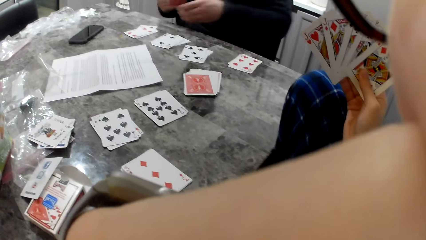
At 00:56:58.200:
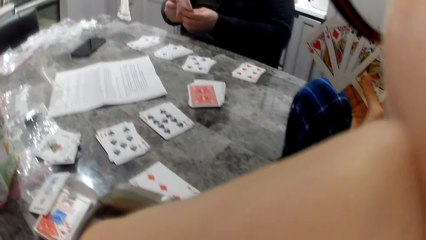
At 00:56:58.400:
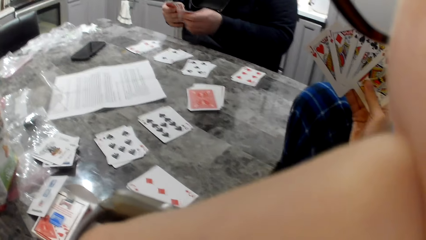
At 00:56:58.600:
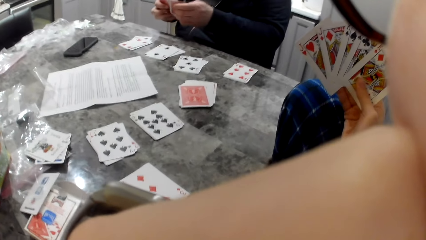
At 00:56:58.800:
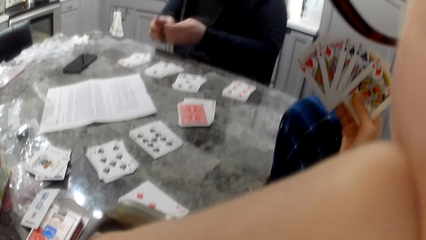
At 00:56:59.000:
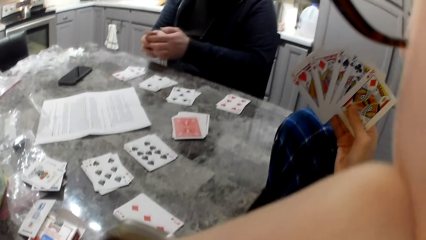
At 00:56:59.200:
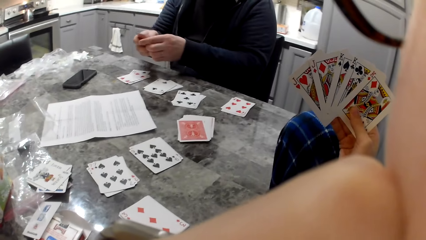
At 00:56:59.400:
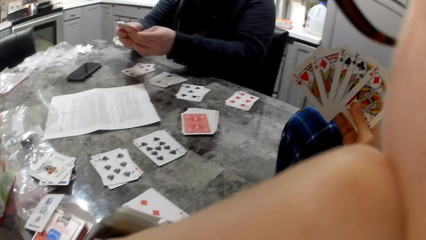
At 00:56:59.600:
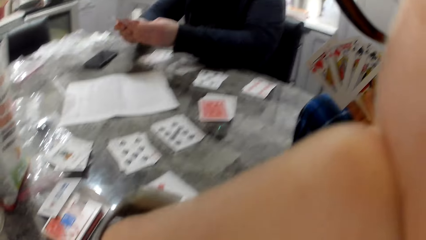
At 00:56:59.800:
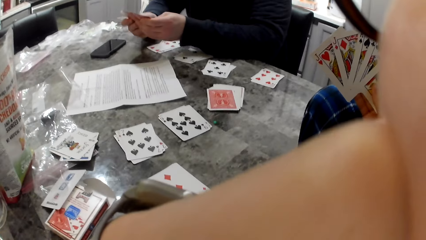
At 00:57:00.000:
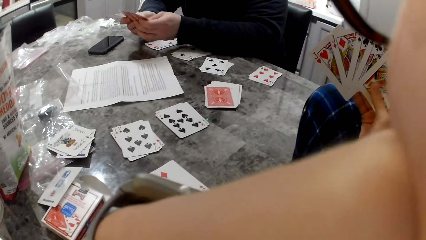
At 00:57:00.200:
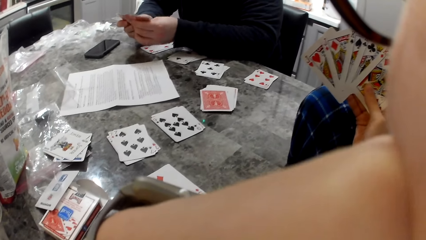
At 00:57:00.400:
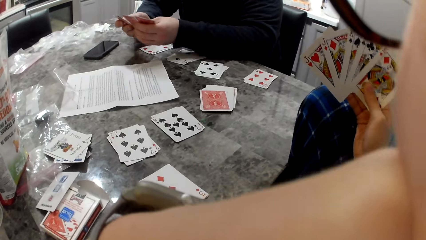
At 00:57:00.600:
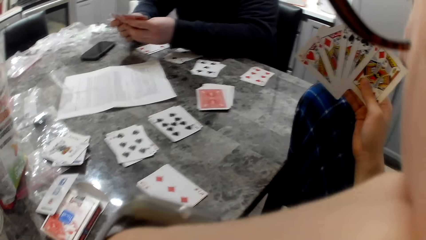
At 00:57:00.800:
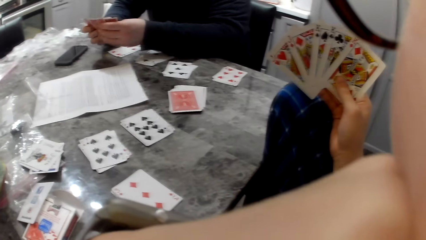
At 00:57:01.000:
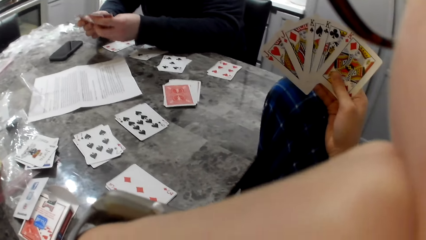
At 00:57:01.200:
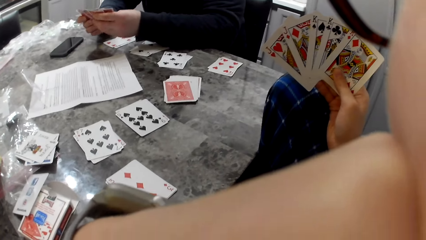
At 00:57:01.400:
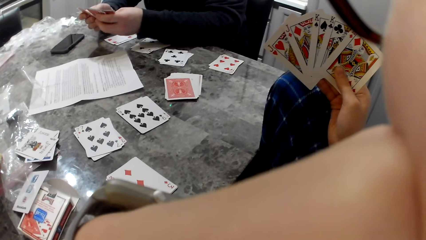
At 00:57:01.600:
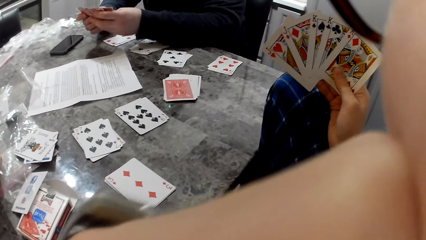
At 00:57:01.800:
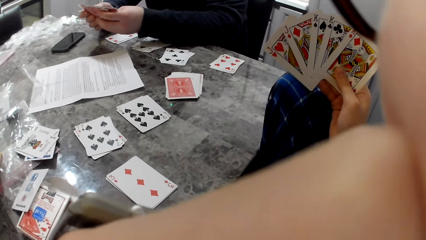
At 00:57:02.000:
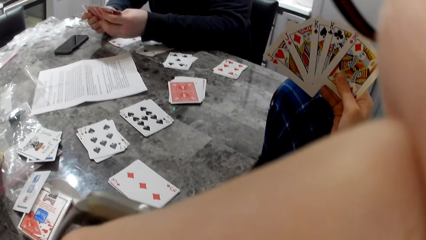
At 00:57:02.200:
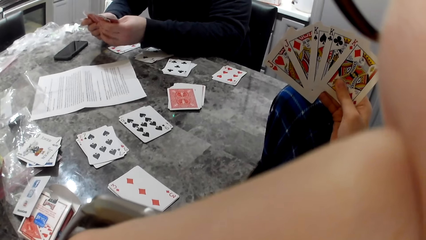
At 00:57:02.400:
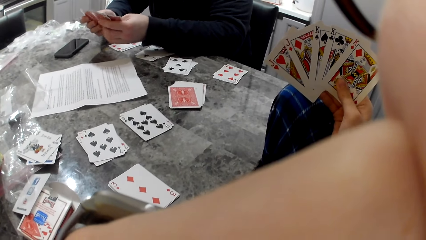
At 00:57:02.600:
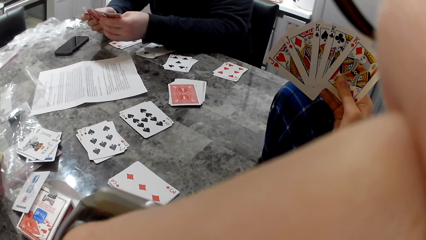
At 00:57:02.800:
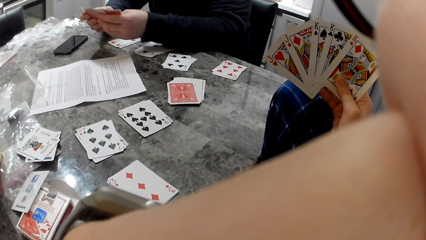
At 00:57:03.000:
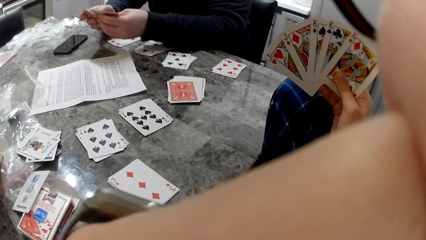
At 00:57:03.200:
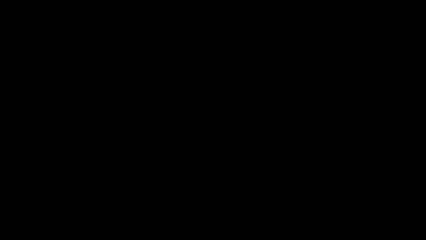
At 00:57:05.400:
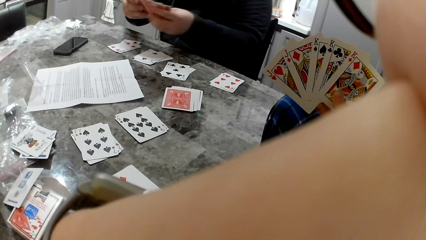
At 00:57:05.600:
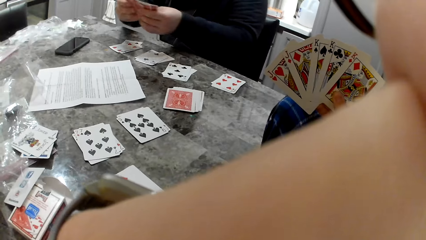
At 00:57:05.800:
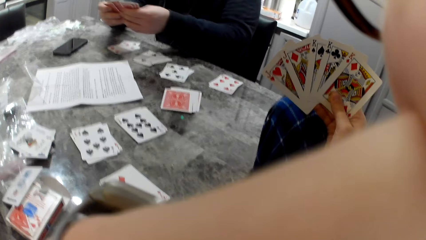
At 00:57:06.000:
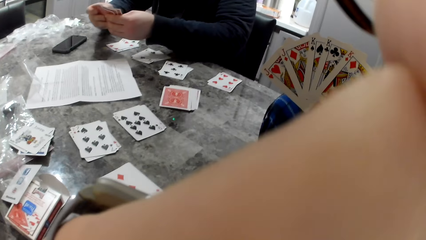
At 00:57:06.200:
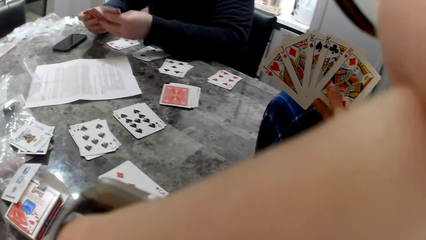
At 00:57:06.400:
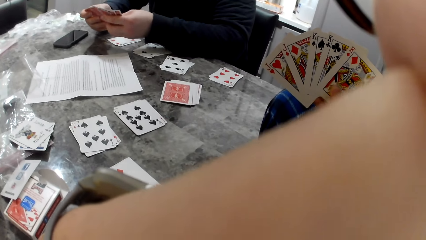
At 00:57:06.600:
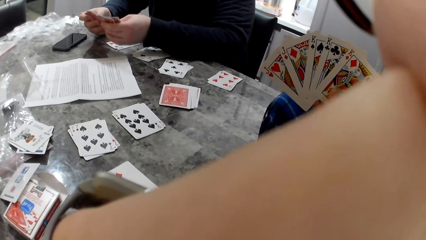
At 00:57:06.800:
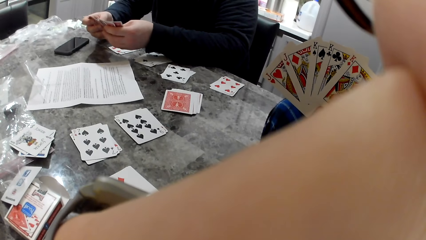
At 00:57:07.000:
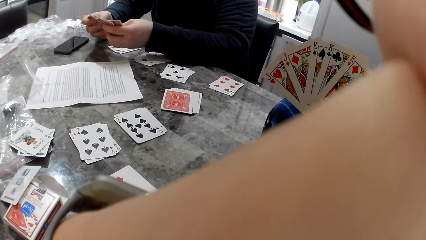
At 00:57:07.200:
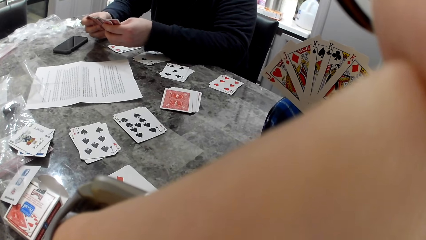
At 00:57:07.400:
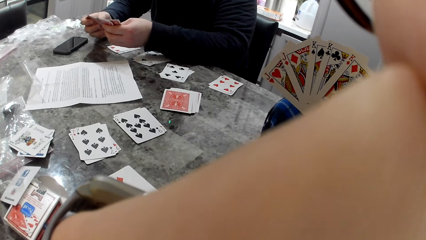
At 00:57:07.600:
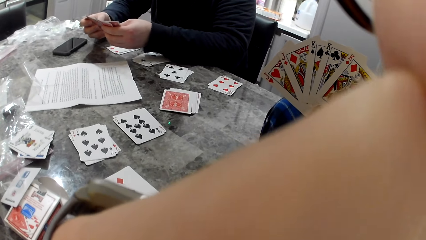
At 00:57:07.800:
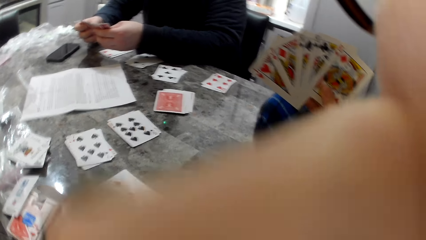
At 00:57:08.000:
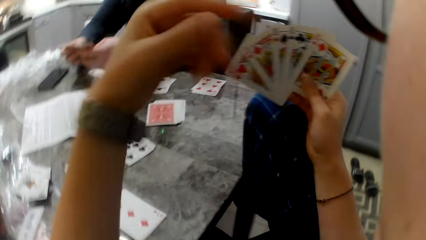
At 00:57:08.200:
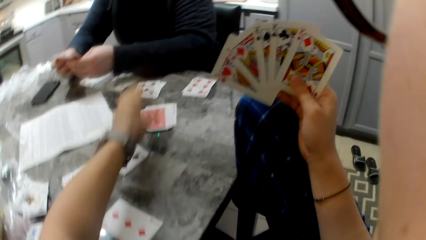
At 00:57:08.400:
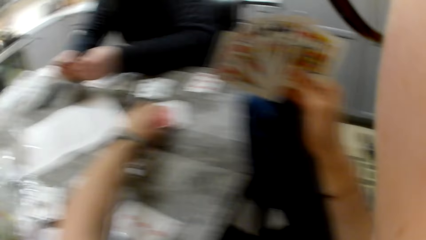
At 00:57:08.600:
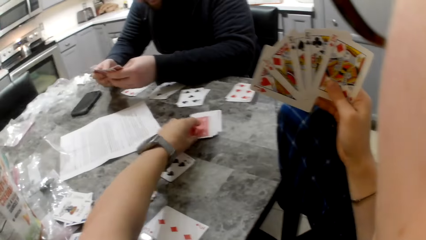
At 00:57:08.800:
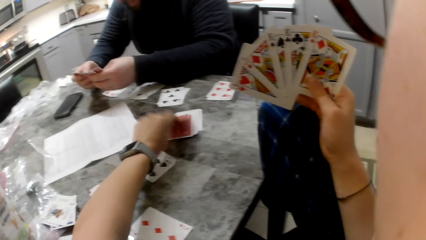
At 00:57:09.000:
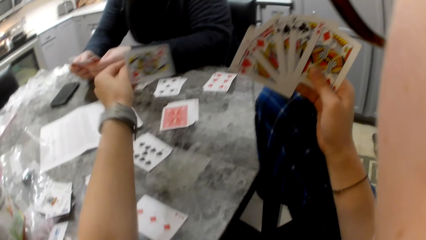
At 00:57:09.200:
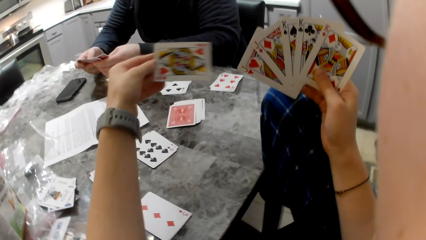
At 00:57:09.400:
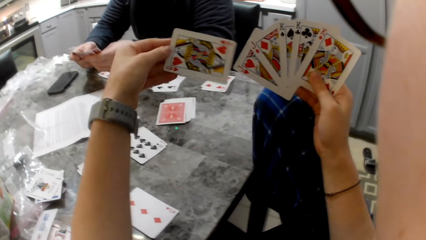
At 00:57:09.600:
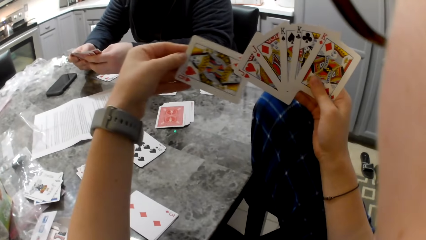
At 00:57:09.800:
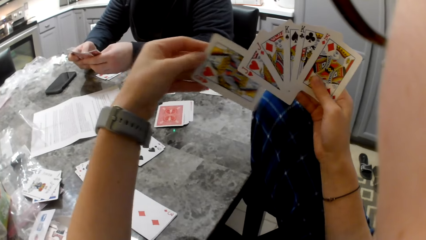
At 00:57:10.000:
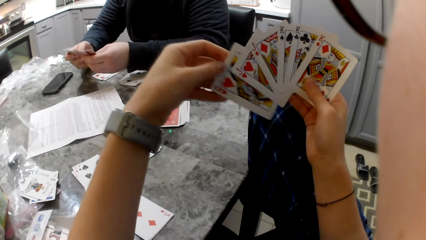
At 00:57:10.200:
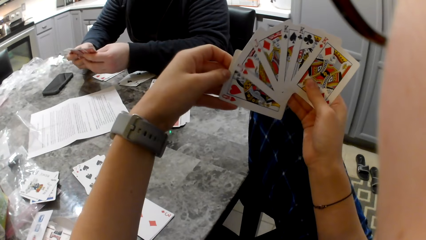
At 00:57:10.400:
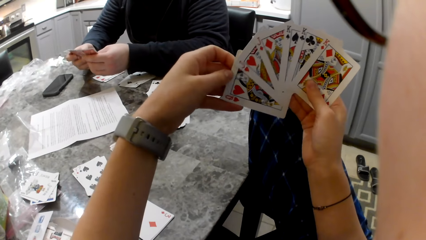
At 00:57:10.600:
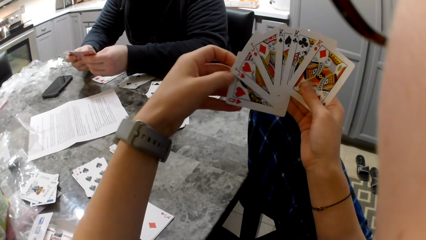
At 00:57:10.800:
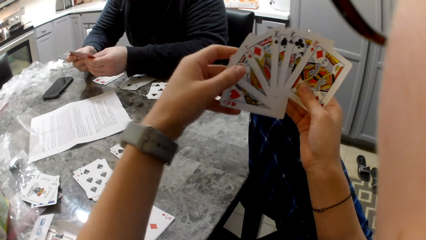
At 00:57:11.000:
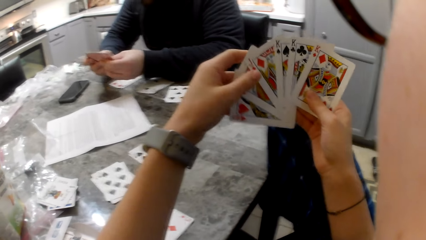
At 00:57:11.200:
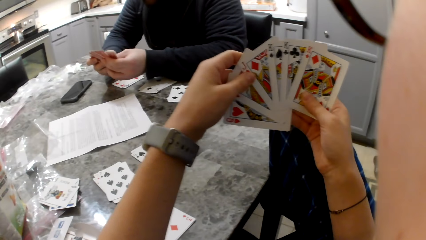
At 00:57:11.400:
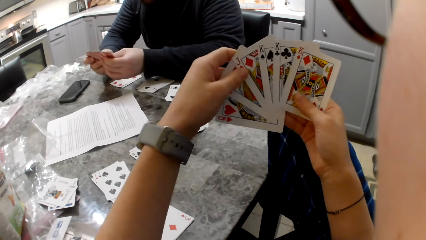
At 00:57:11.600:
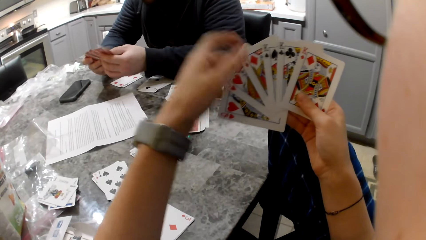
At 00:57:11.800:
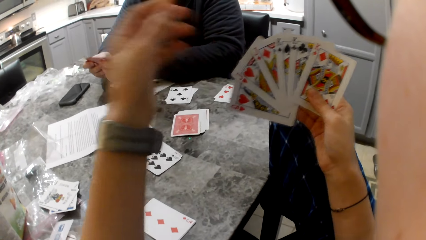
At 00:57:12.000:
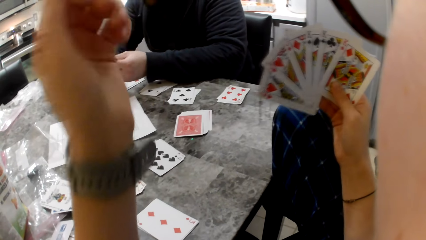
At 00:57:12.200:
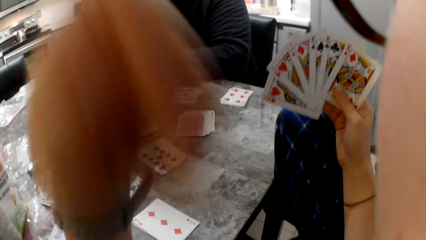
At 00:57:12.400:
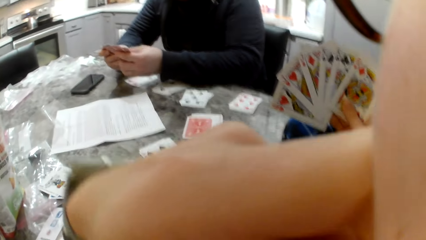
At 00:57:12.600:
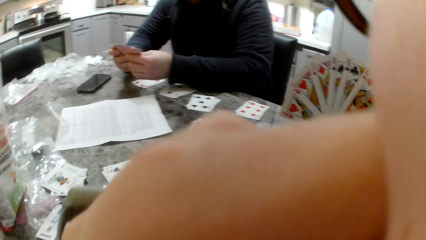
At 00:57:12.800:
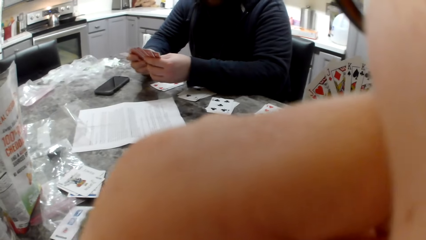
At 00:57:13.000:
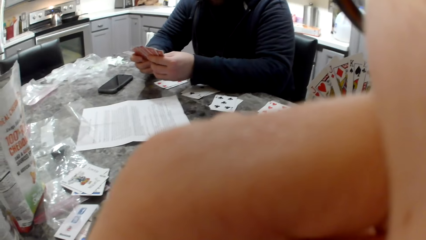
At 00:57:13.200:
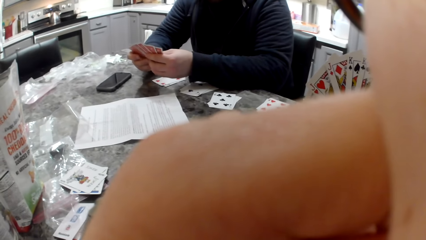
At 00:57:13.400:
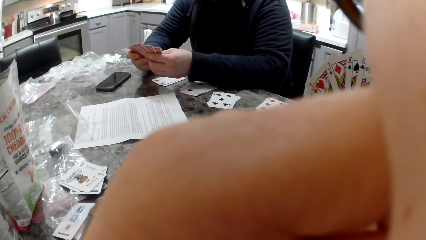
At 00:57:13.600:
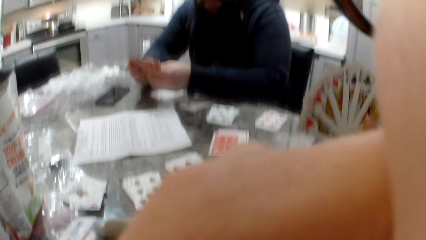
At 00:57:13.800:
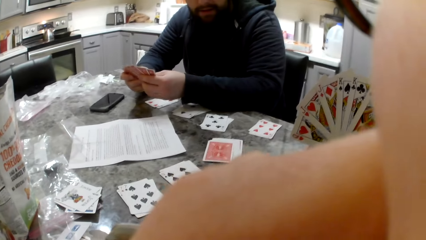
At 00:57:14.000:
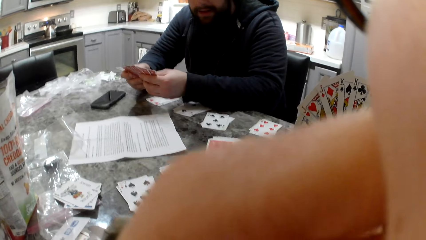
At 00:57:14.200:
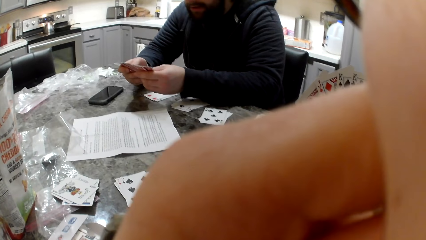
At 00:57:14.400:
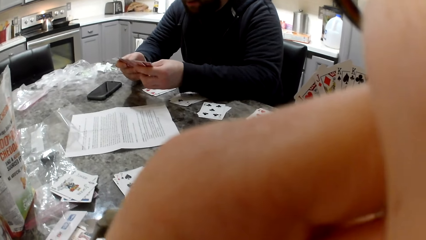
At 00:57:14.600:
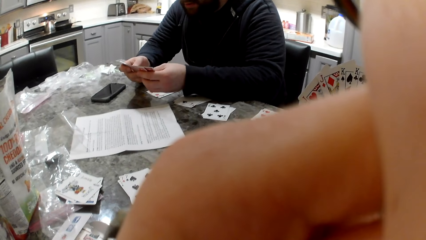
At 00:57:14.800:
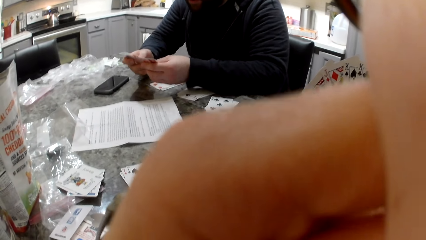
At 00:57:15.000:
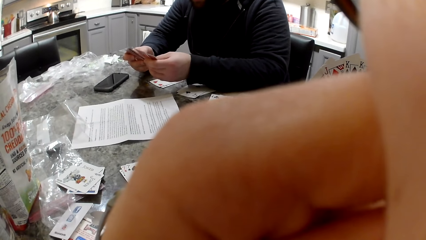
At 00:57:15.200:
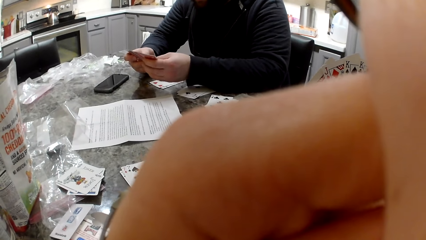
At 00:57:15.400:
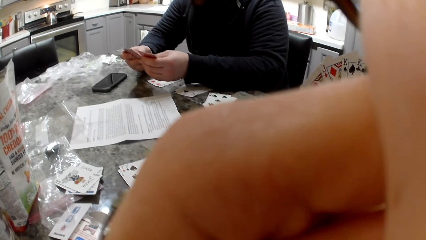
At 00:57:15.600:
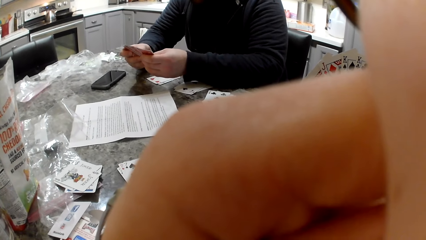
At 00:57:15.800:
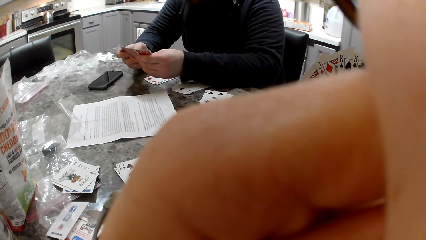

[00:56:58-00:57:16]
A man arranges cards in his hand. The man shuffles the cards in his hand. The camera wearer picks a card from the table. She puts the card in her hand. She touches her face.
